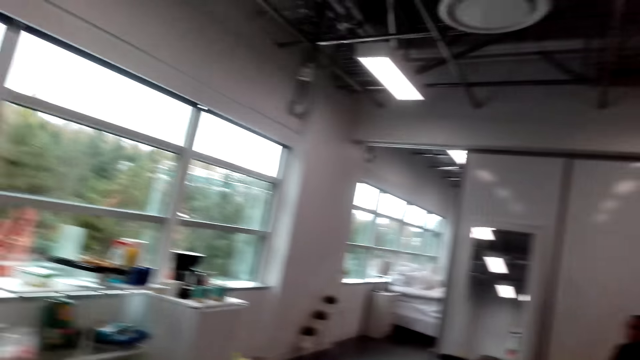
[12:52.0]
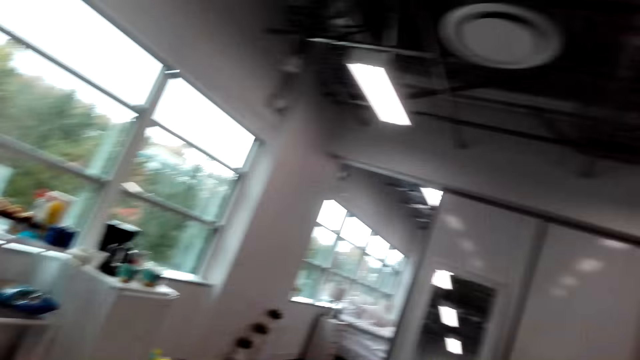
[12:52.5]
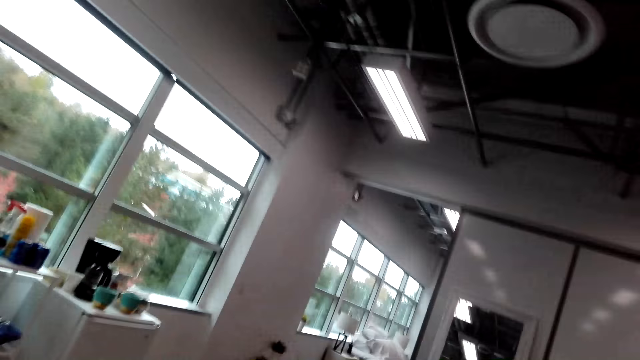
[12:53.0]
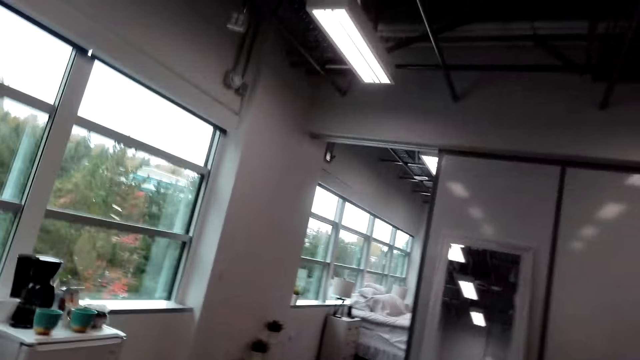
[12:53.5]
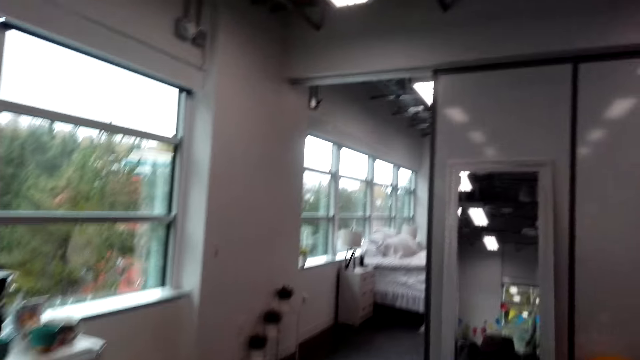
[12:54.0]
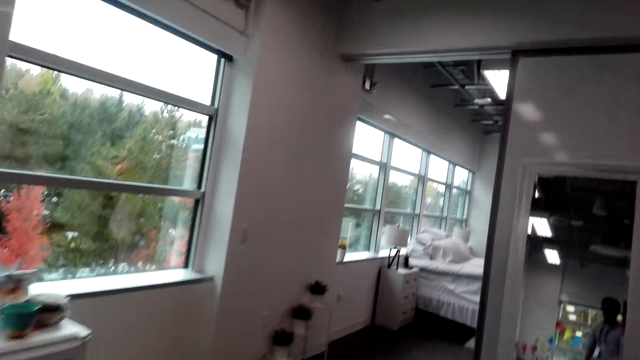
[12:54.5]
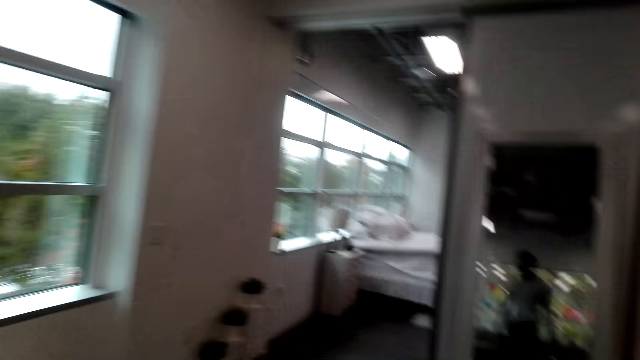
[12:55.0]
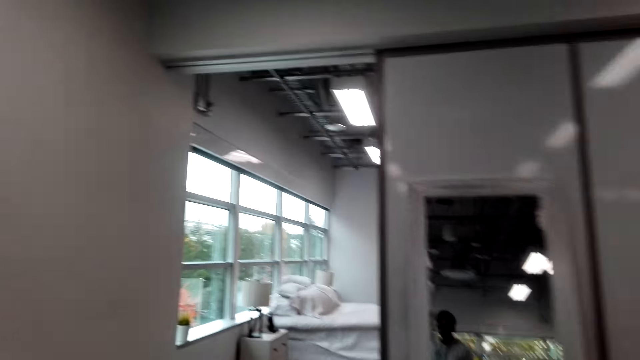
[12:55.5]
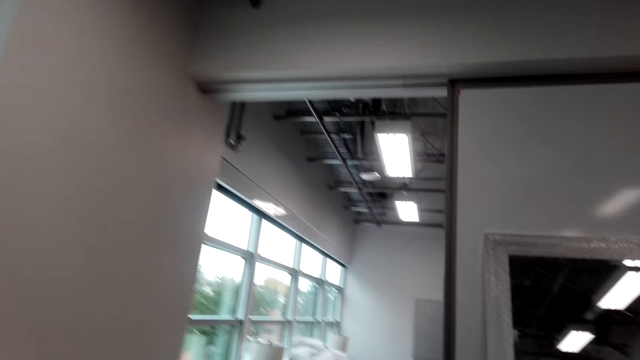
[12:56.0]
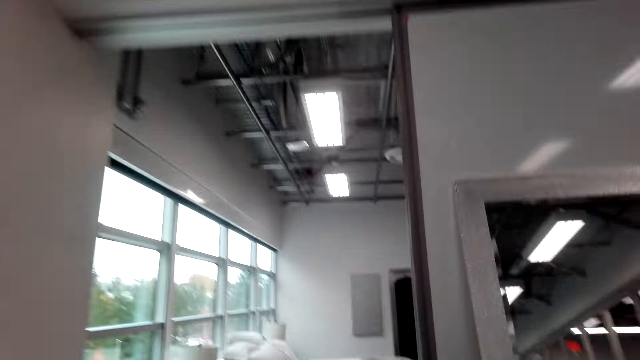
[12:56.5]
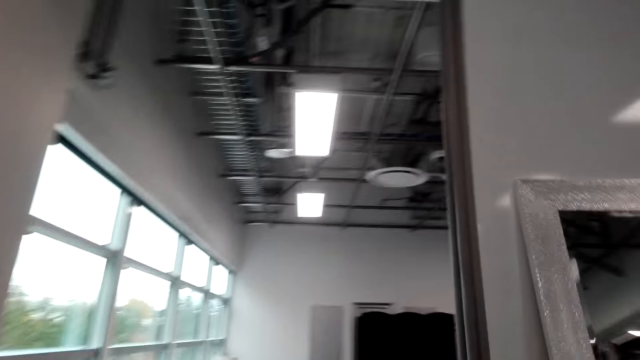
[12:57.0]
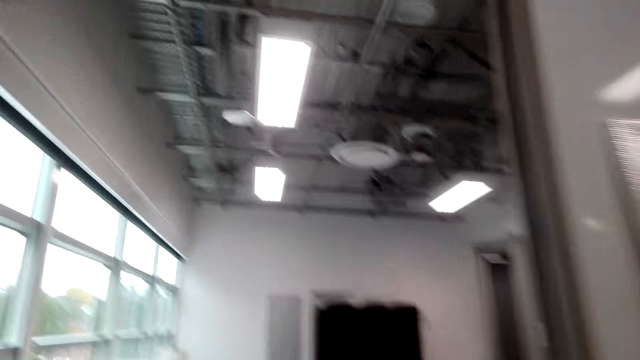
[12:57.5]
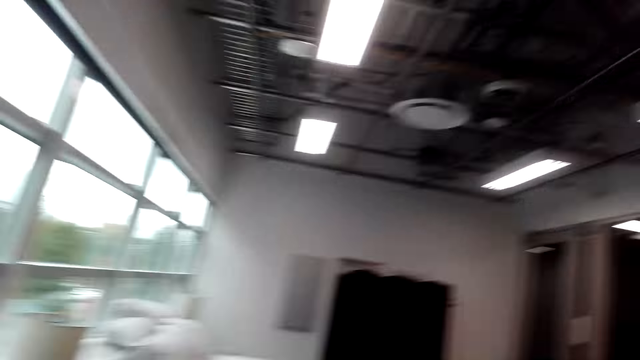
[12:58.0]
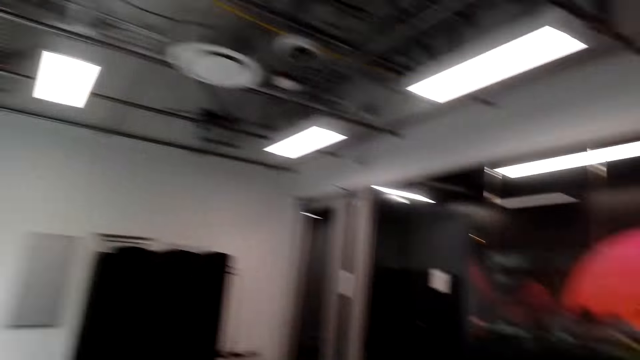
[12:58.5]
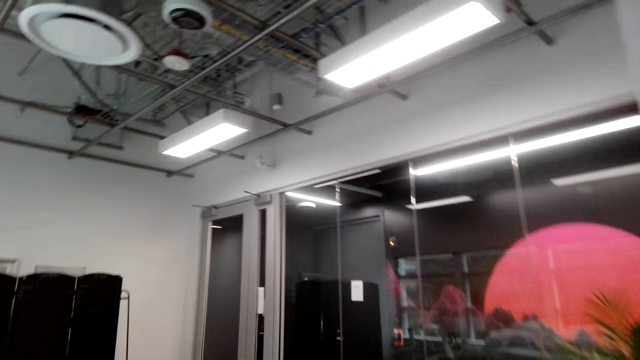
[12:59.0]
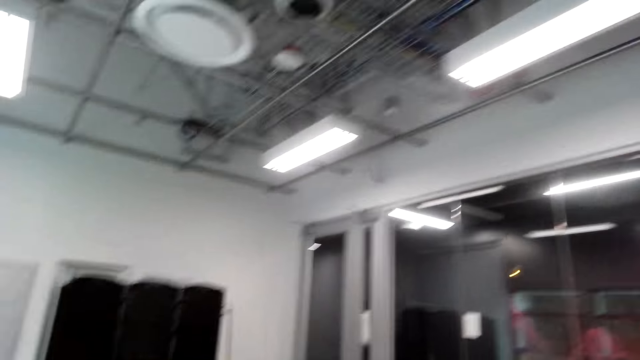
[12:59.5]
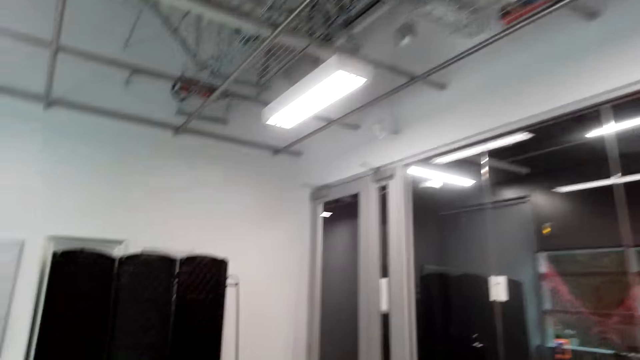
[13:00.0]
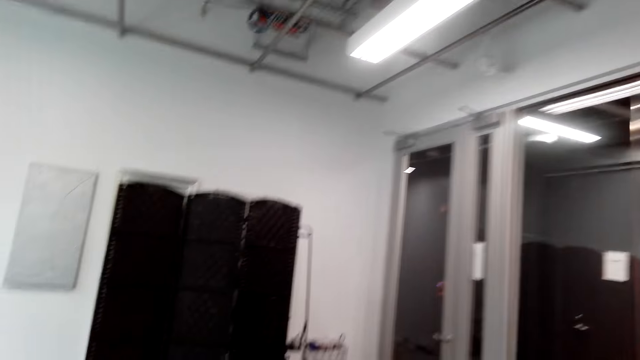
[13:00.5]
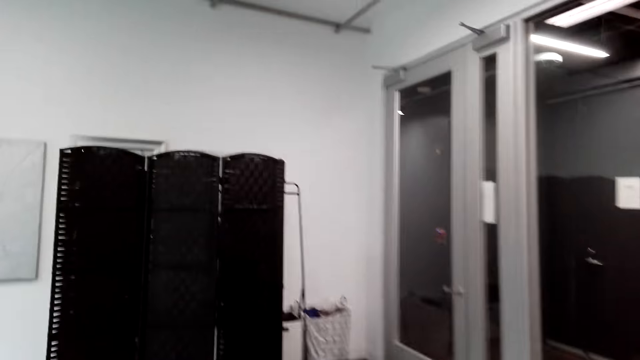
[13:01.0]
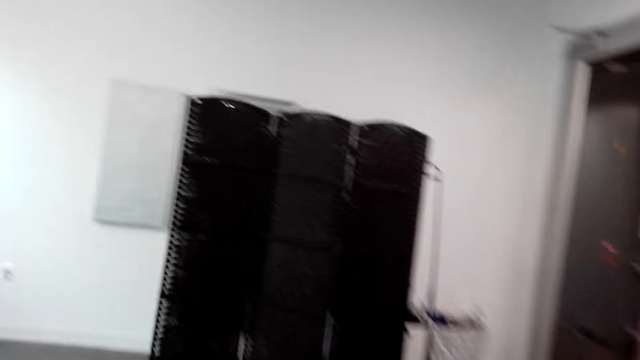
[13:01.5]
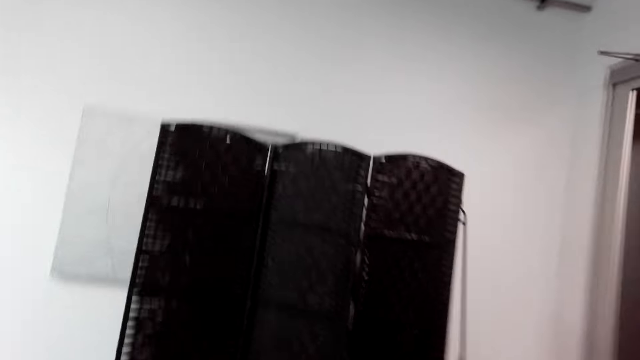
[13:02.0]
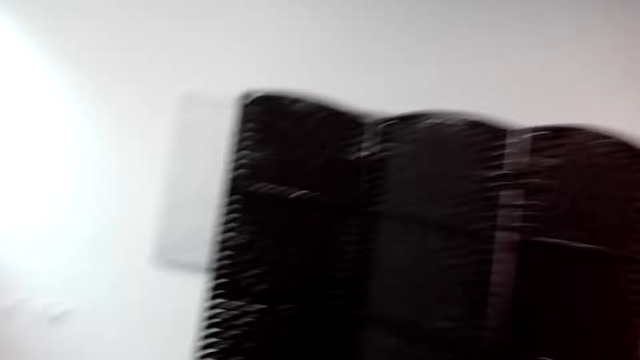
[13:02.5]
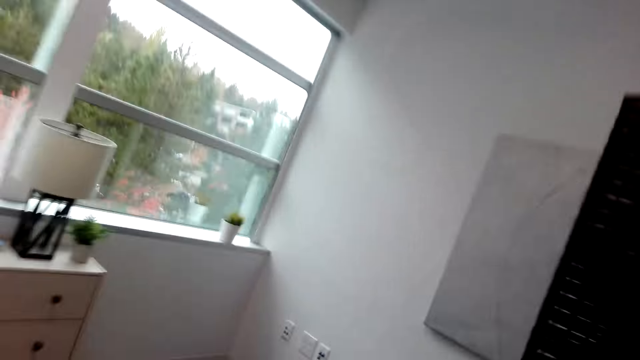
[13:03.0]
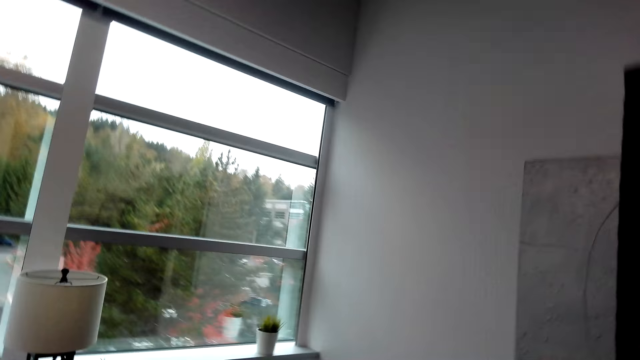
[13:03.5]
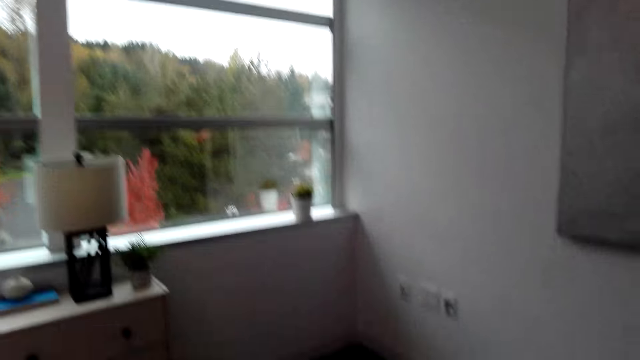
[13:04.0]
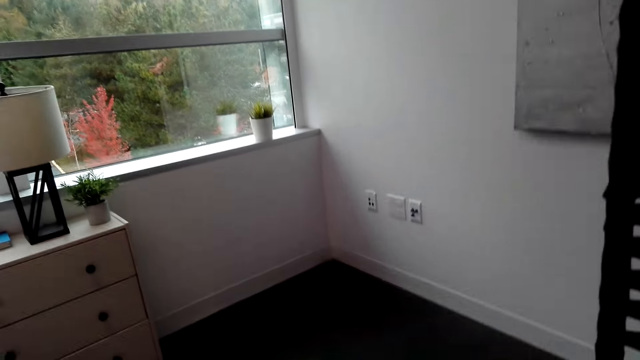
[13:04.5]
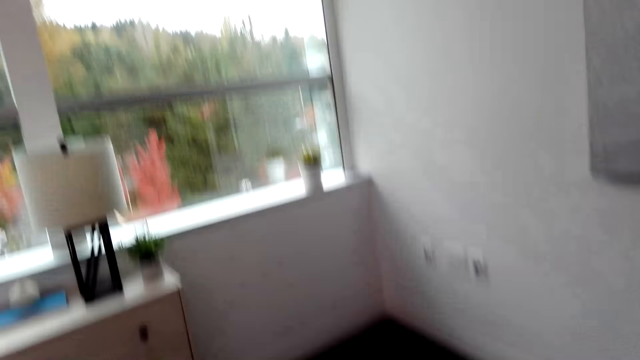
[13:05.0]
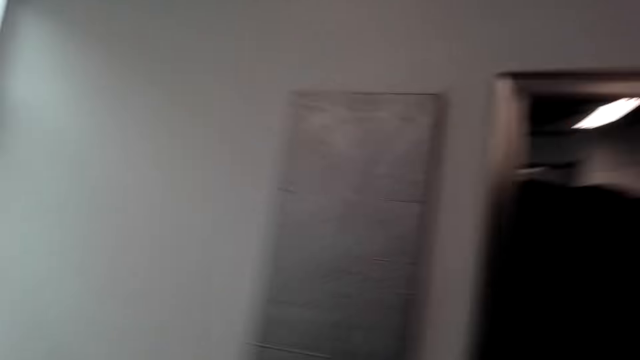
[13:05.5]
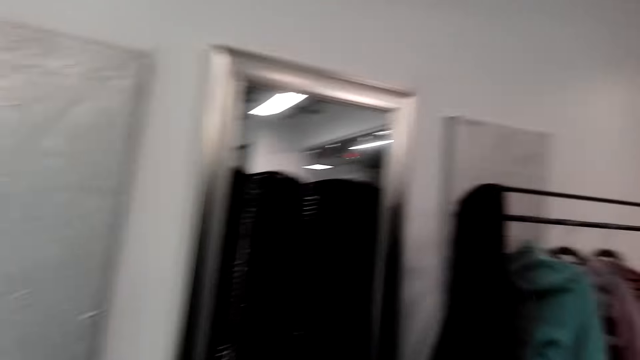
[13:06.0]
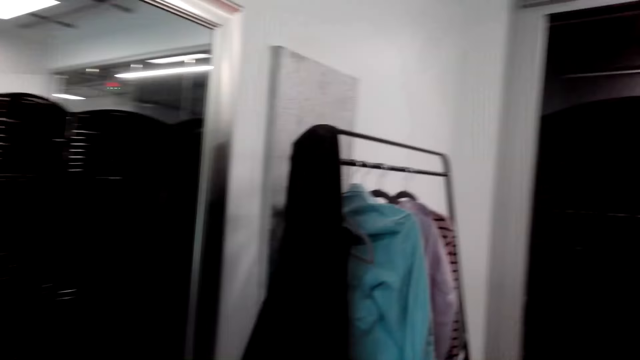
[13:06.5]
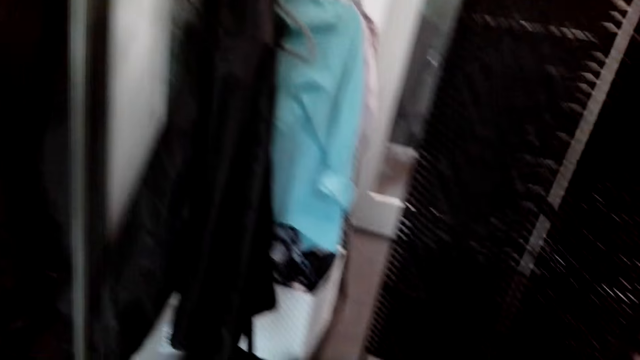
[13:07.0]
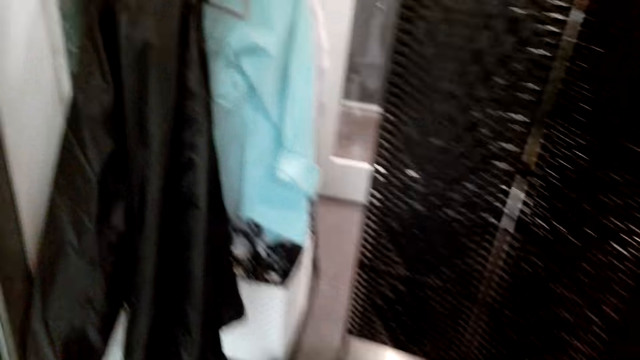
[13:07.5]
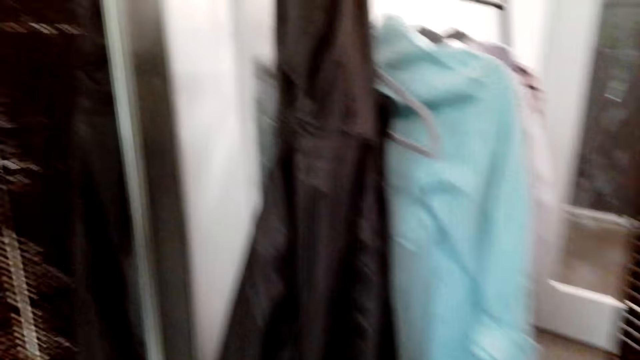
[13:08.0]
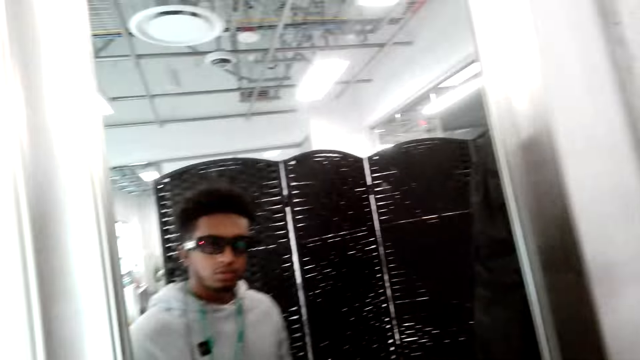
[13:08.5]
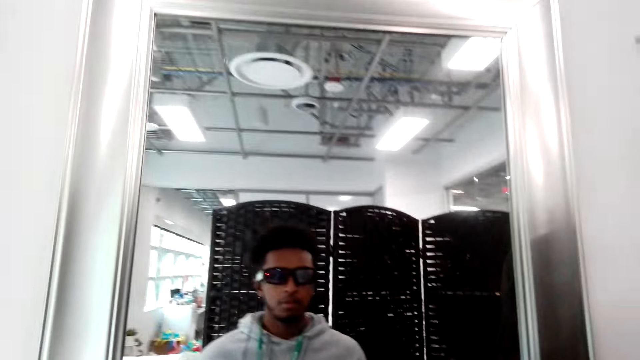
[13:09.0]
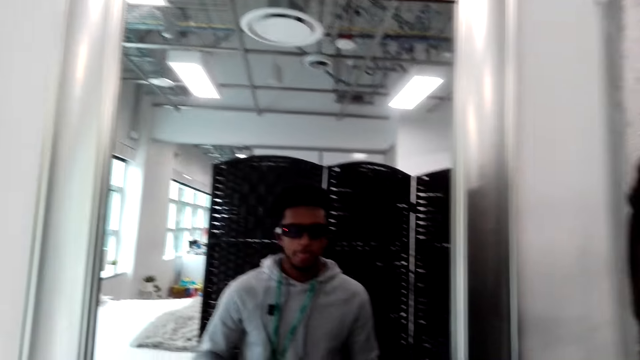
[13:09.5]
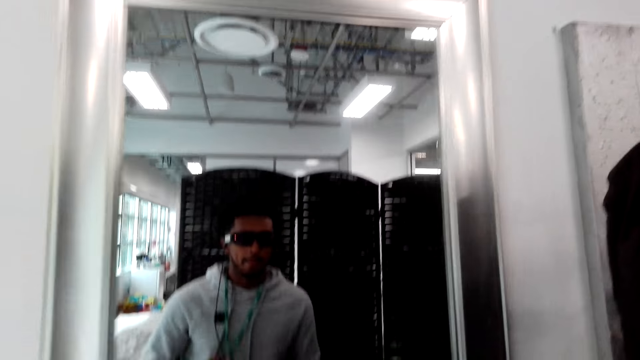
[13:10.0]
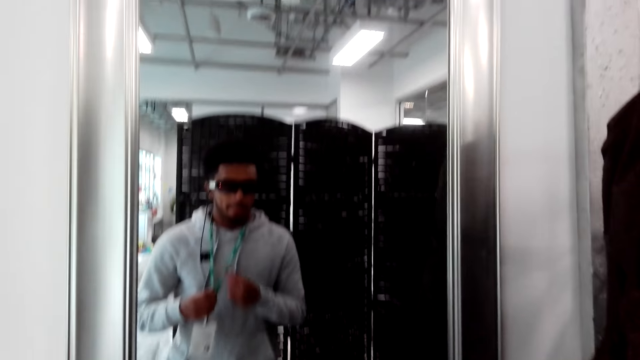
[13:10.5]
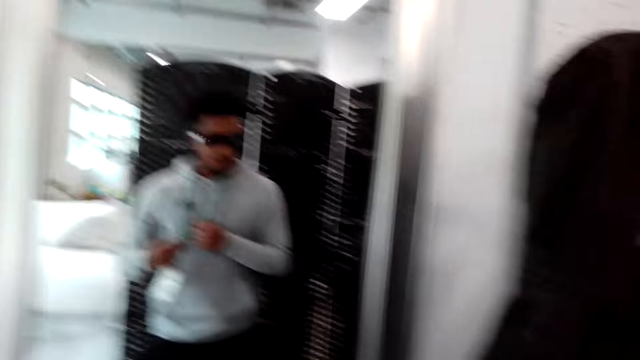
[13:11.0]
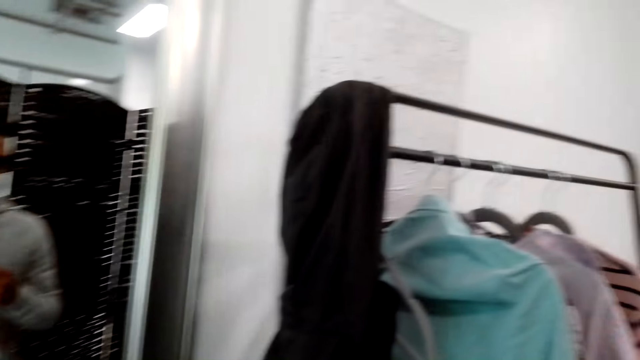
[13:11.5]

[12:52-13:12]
The camera wearer walks towards a room. He speaks. He looks around. He clears his throat. He looks at himself in the mirror. He holds the tag string.
